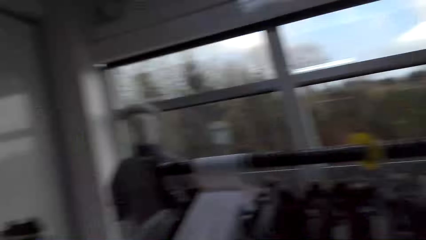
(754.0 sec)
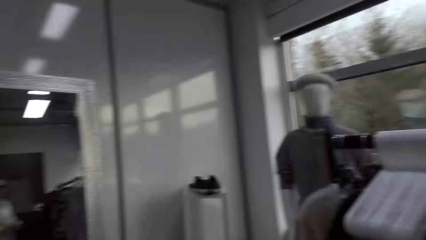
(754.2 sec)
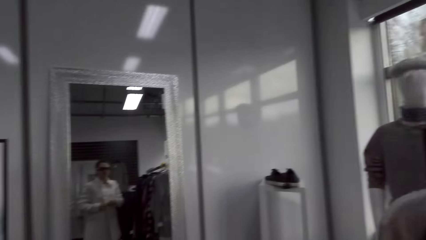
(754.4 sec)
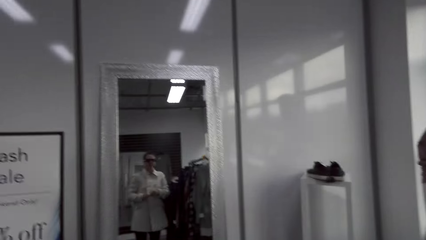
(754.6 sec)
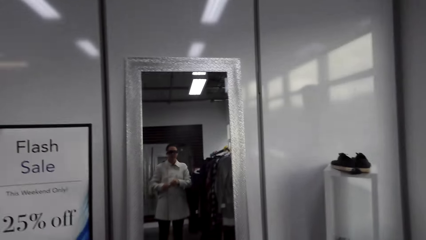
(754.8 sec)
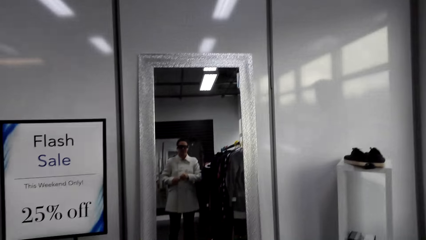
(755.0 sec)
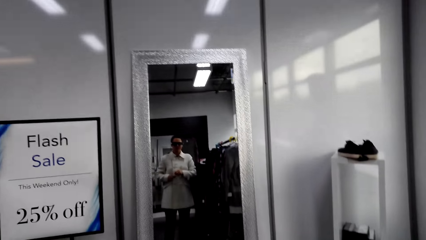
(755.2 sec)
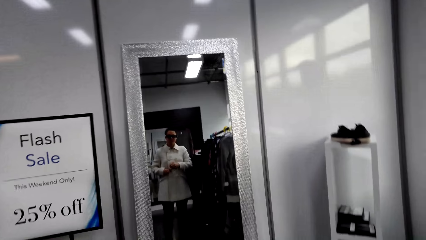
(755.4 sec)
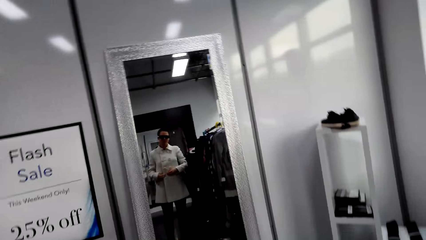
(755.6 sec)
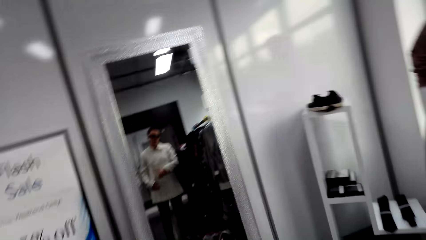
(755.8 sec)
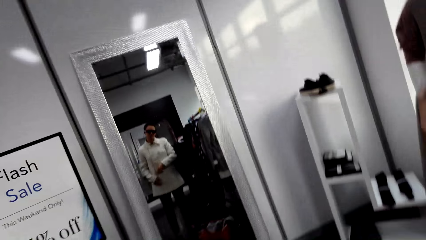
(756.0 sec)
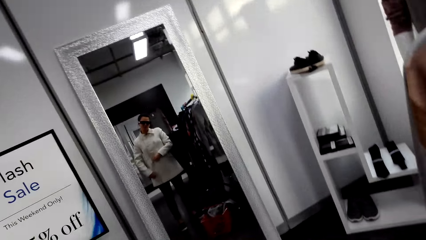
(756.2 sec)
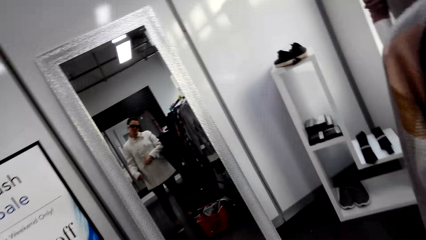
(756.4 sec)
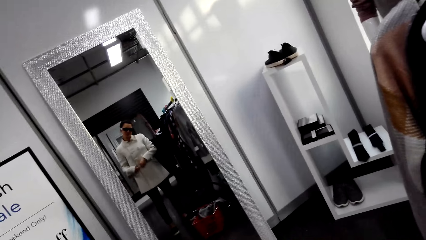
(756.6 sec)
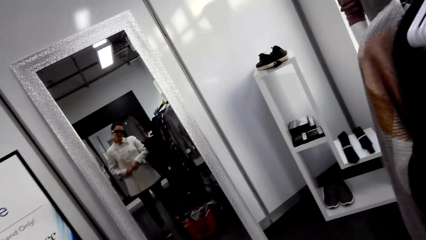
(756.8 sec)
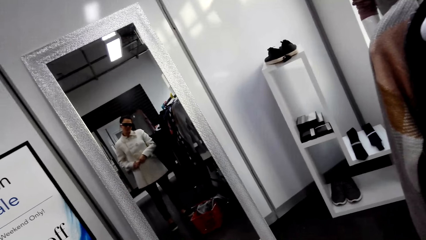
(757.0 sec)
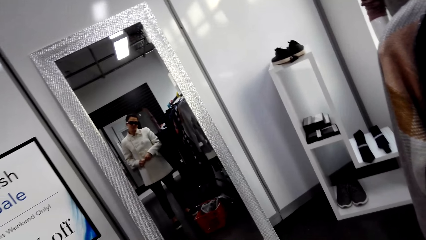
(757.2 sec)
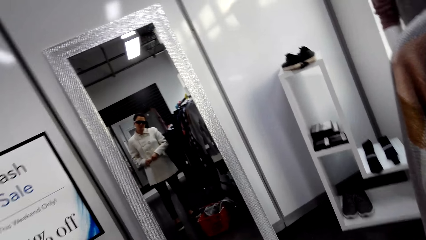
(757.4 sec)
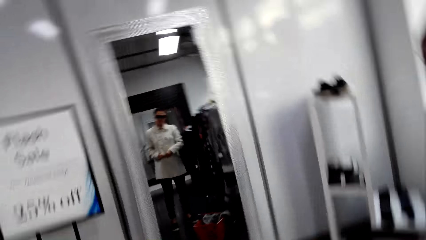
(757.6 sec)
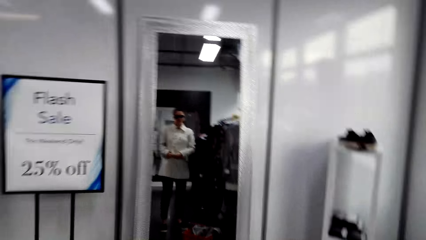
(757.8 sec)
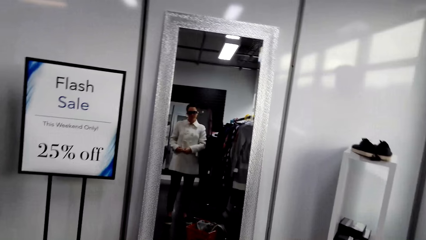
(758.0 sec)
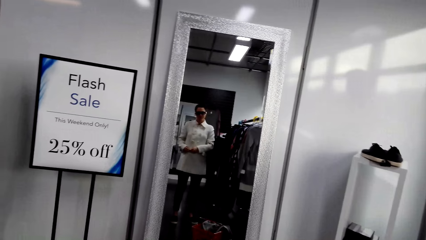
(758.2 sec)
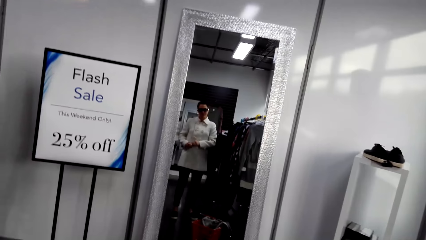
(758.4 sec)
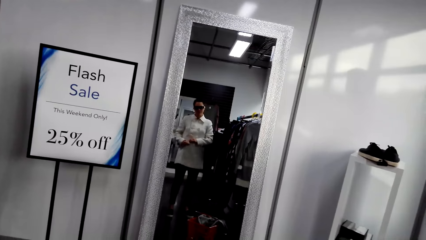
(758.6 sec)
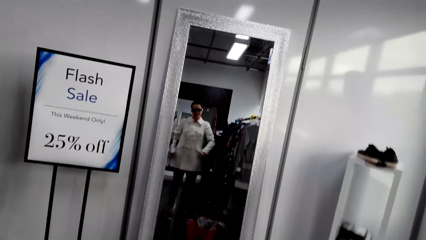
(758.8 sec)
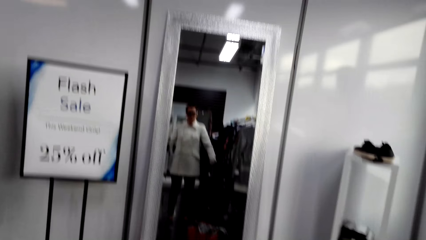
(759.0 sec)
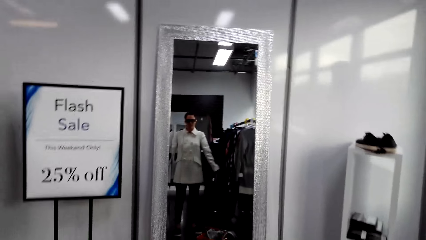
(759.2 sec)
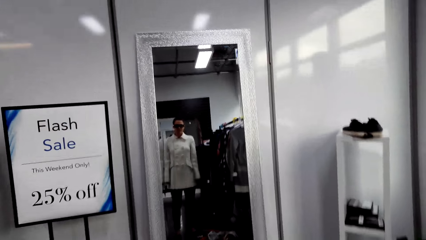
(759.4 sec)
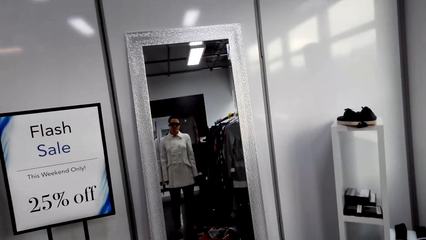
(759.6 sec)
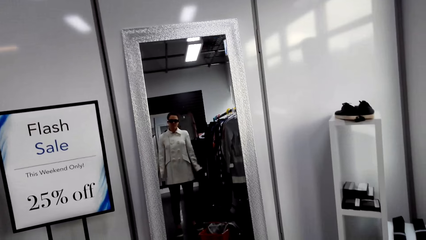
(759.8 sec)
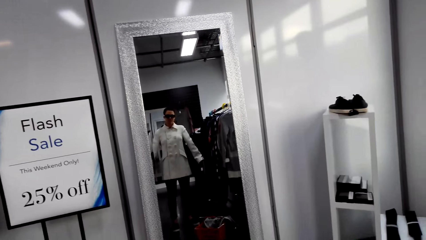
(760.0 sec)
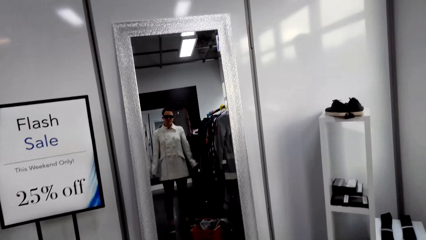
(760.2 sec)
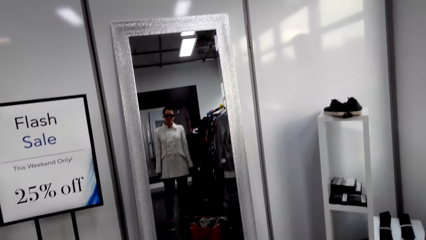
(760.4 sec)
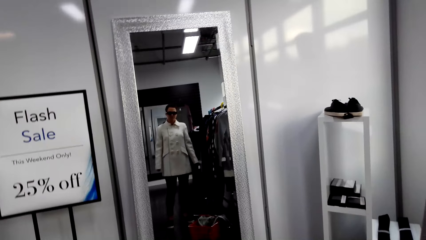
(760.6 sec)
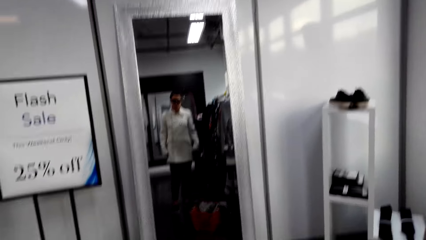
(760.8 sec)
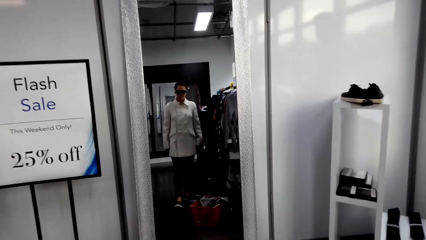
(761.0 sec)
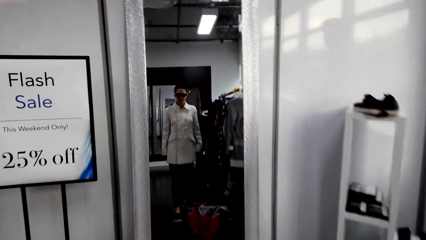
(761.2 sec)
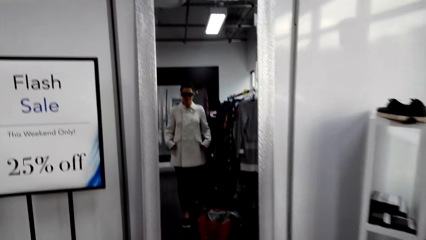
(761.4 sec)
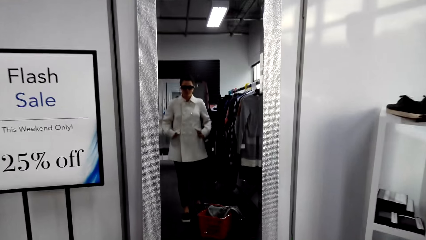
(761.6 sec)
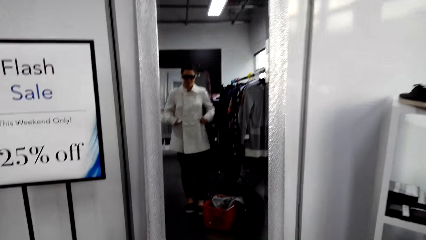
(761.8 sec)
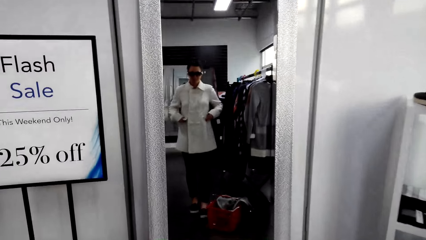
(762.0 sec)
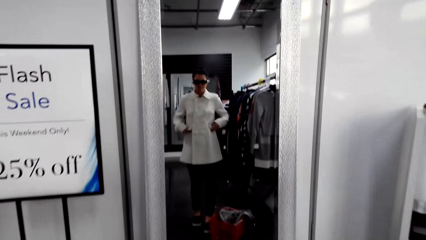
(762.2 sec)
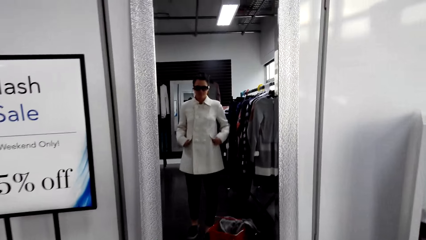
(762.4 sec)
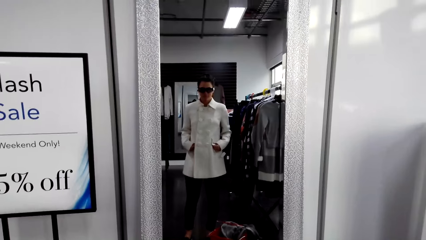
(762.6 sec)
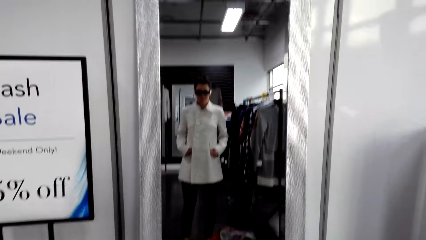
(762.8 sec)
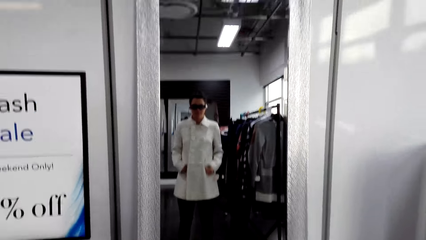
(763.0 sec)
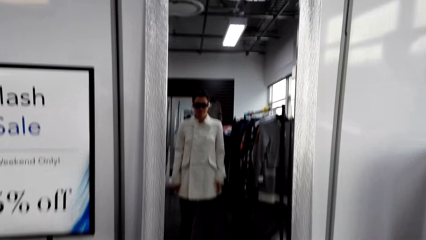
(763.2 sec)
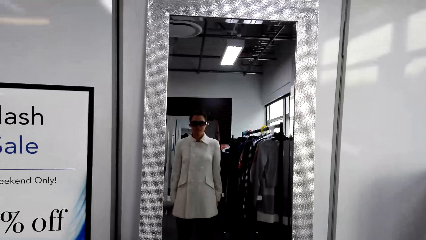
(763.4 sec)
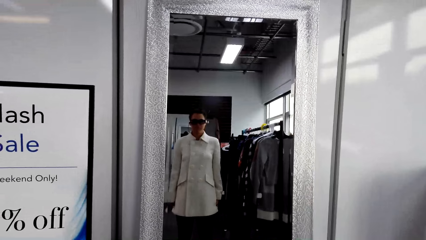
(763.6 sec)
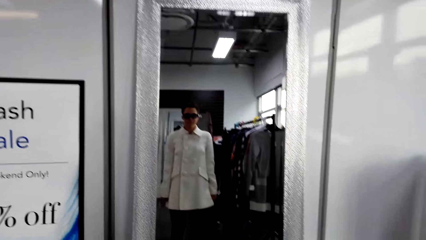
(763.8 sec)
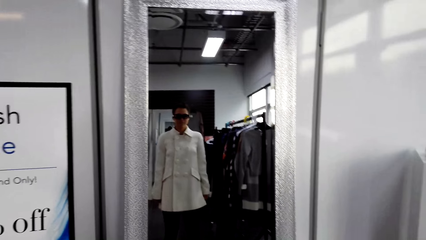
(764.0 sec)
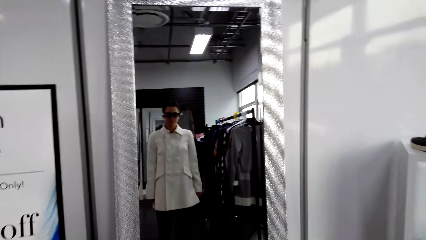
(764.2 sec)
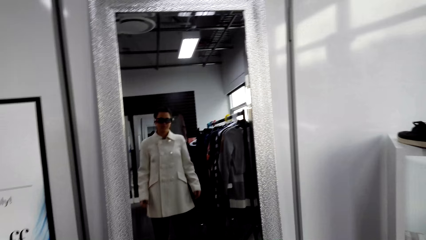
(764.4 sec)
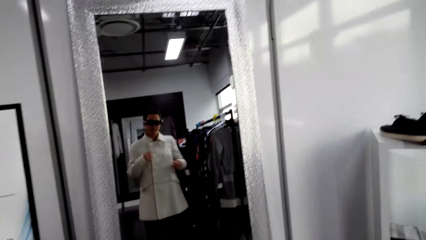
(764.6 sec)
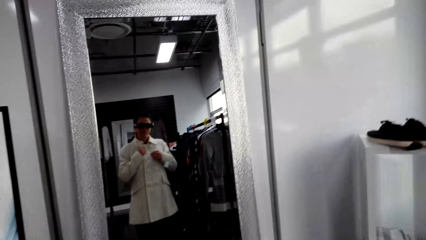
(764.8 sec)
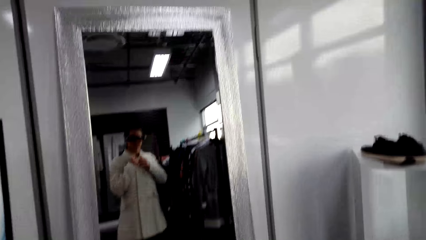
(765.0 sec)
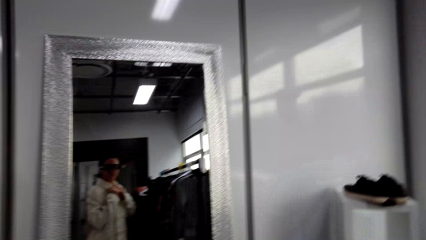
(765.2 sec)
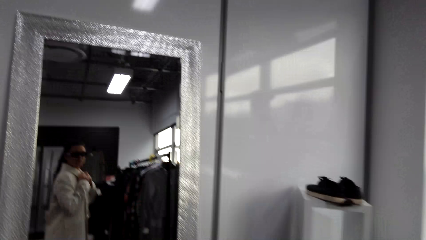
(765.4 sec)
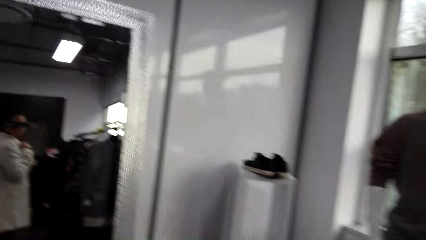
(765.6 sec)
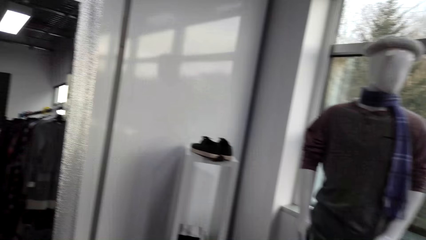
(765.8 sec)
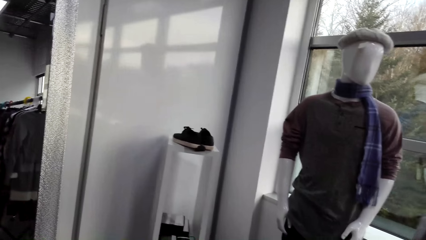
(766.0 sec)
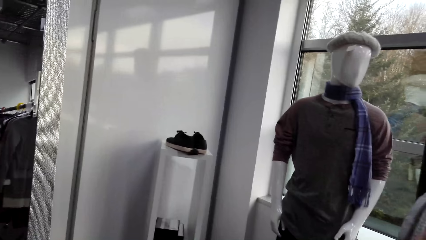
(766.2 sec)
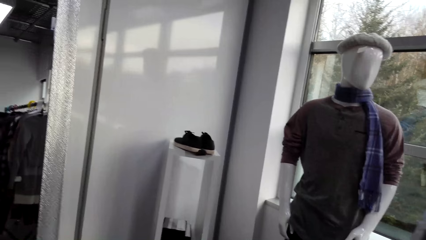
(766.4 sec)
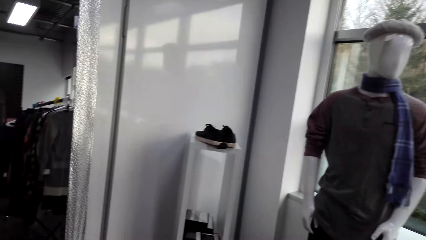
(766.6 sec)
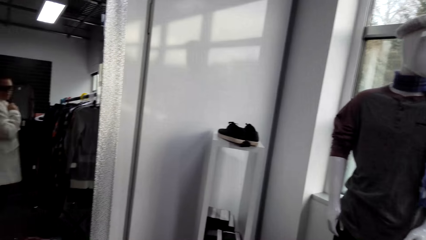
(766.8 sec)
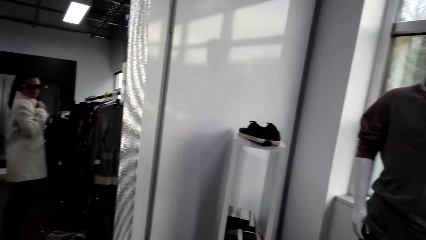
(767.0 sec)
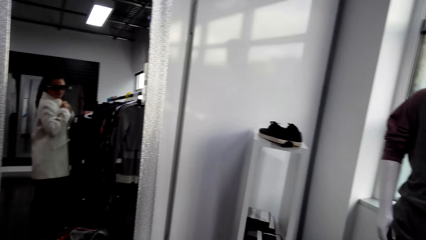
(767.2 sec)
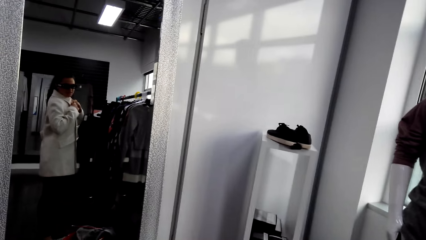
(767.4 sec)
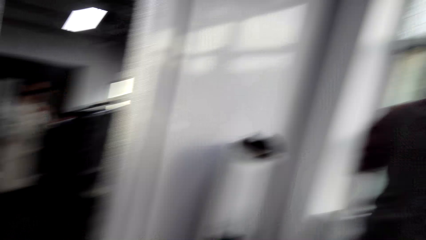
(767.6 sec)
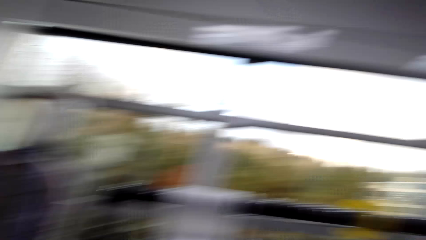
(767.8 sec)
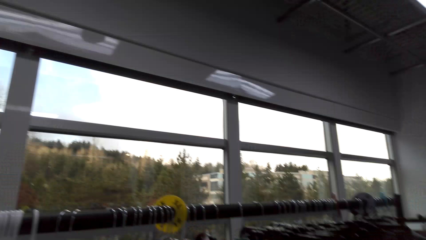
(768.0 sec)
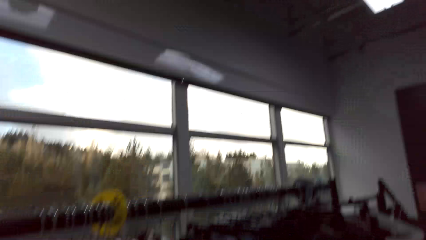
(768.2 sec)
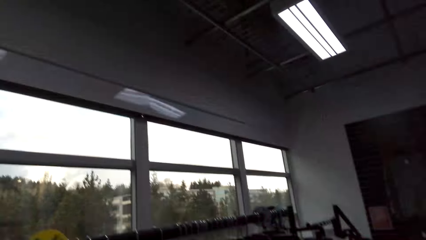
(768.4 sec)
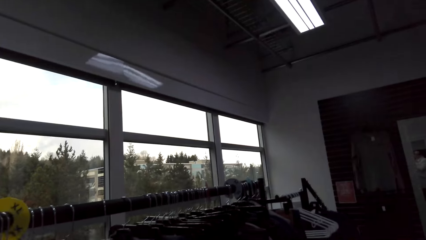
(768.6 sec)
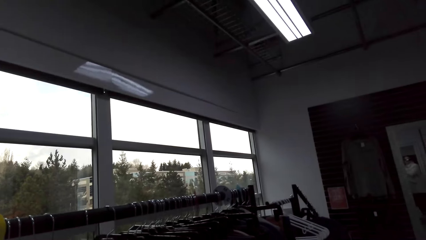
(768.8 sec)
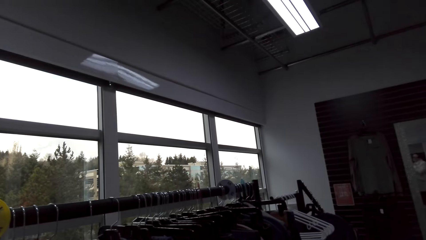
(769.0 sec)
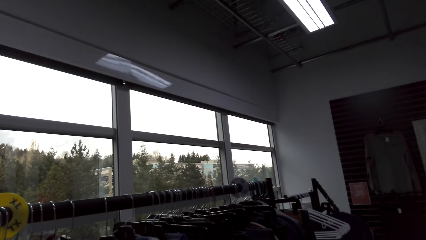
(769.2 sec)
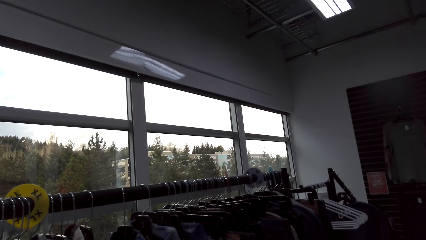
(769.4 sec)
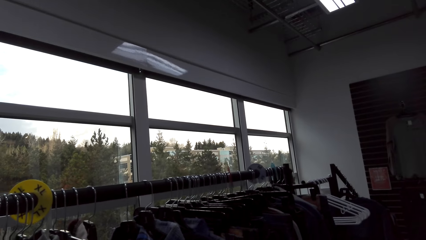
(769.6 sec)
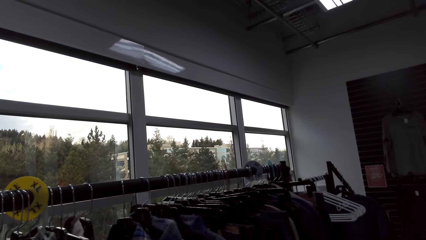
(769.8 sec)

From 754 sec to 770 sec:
The camera wearer stares at the mirror. They put on a jacket. They look at the mirror. They touch the coat with both hands. They stare at the mirror. They look around.
